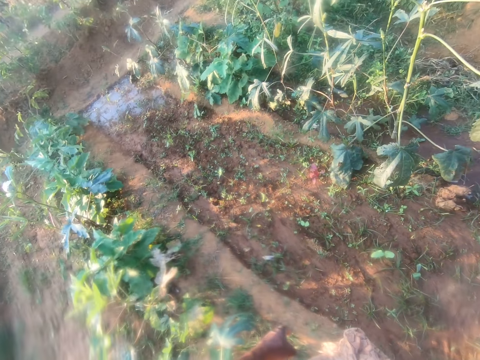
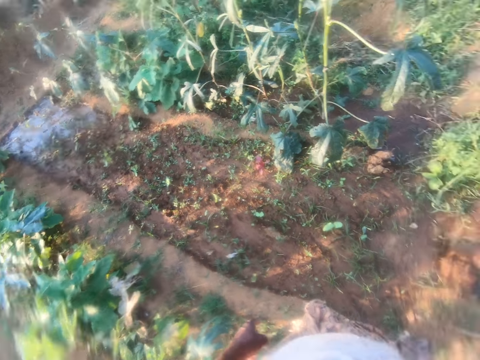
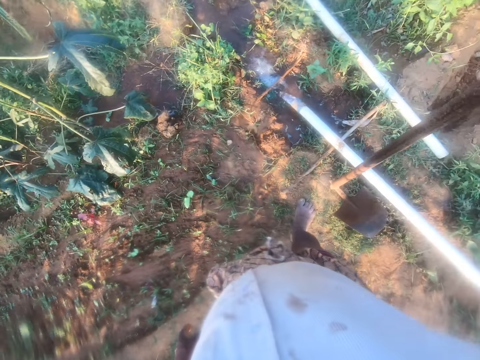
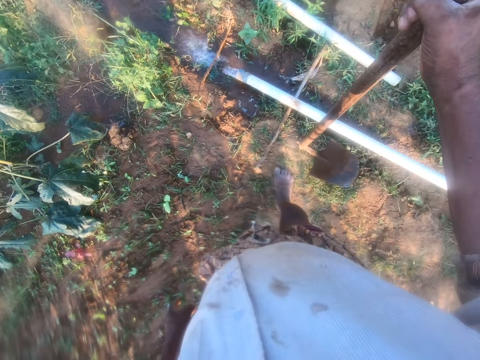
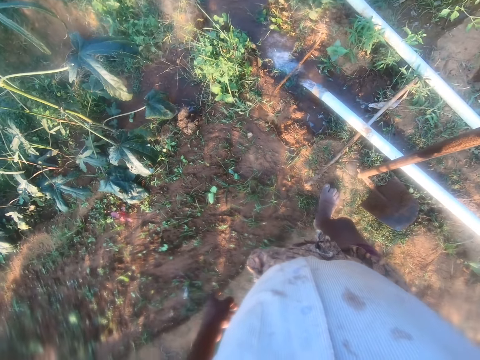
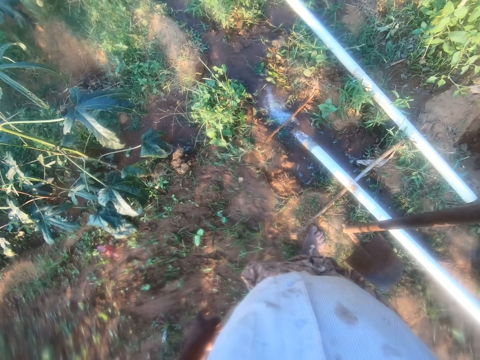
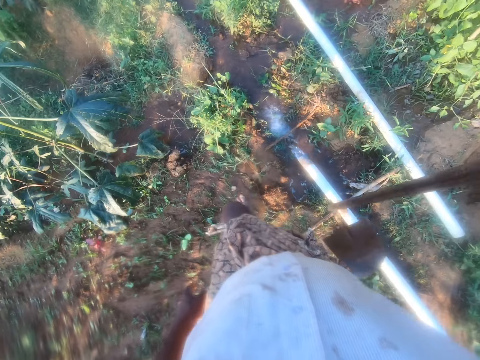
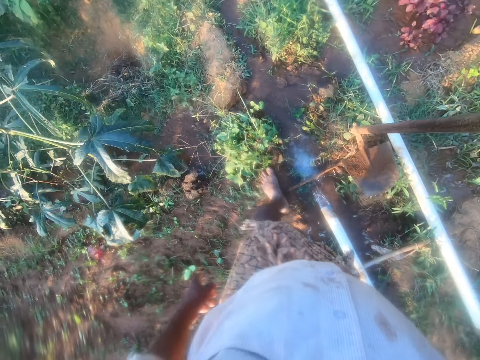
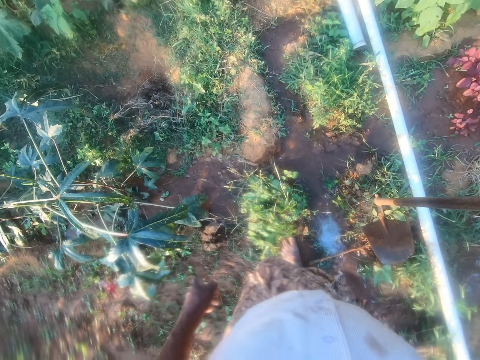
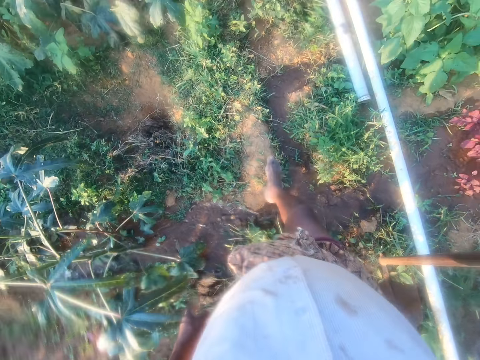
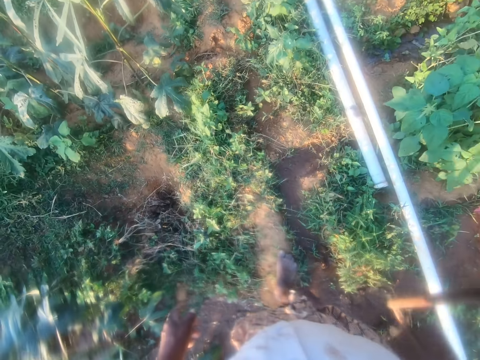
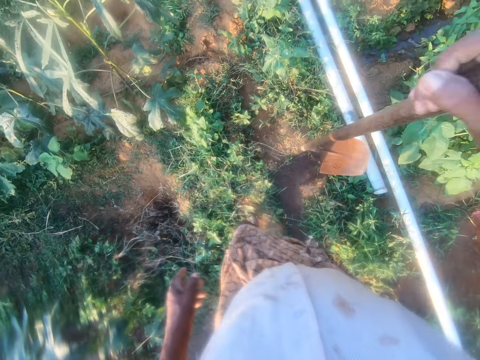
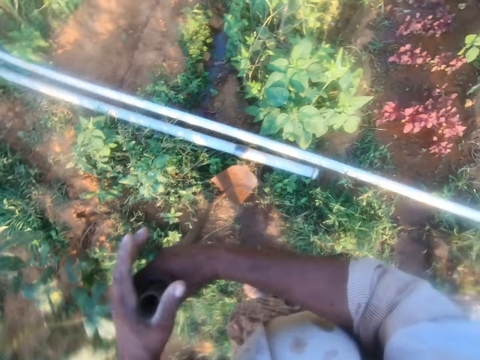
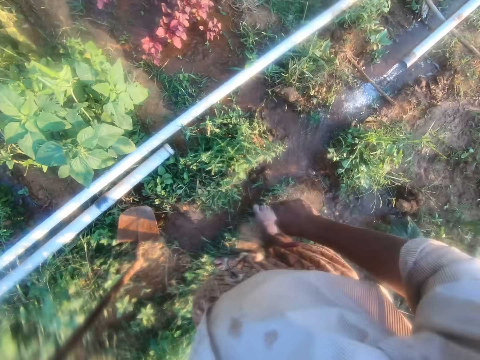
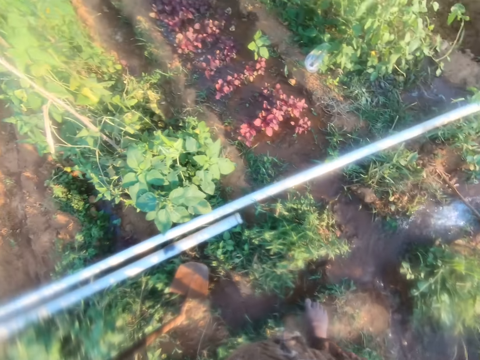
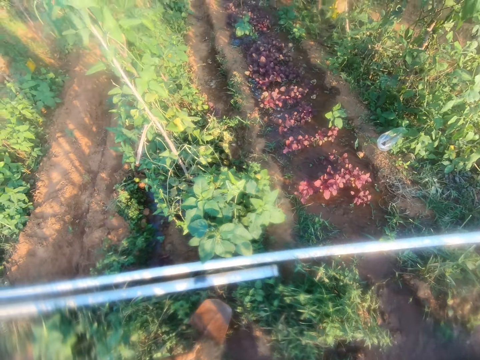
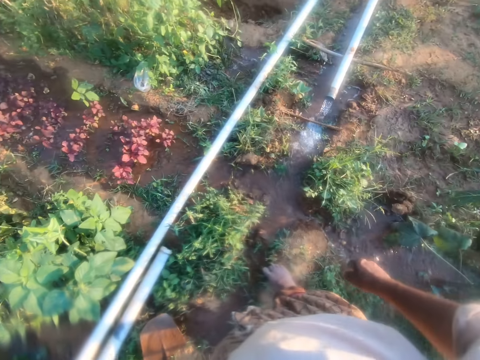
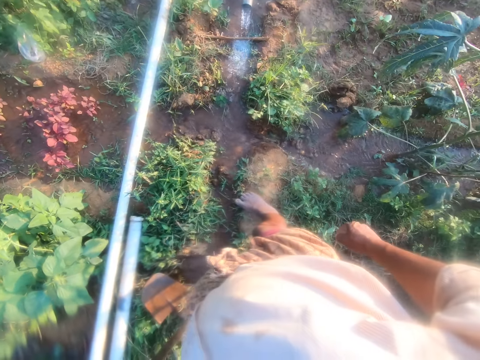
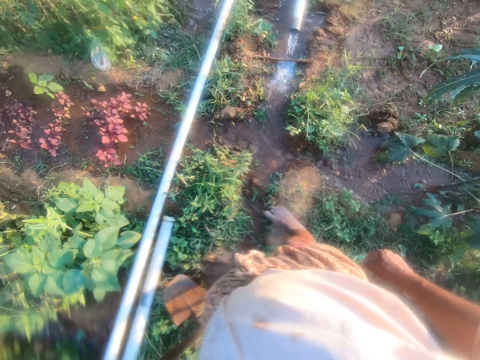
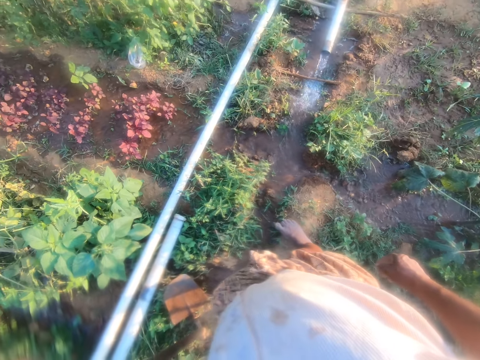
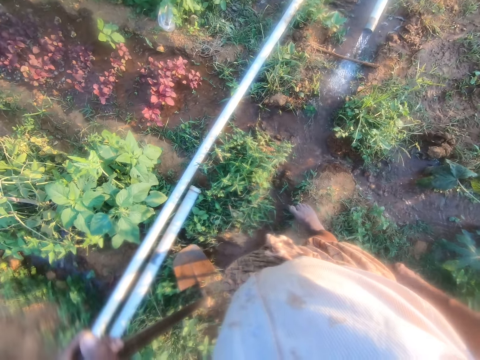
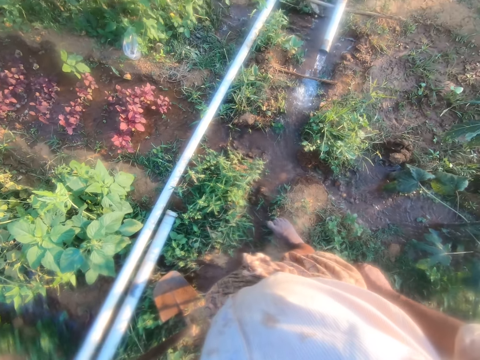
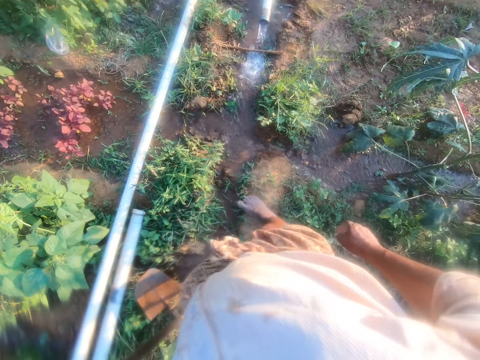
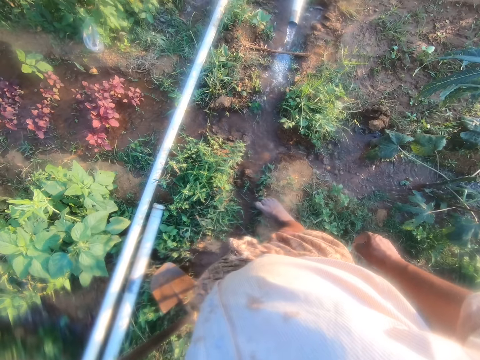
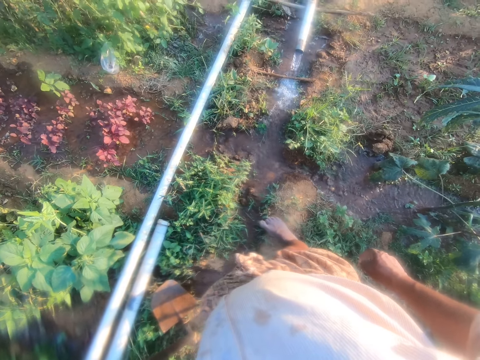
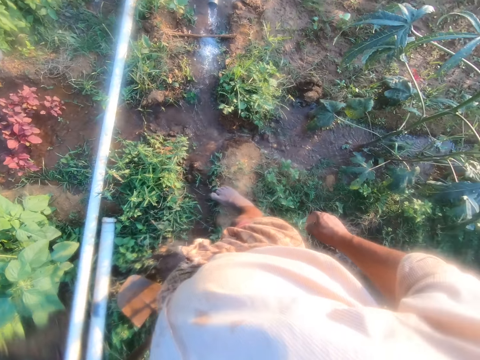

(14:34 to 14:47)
The camera wearer looks around. He looks down at a water pipe. He lifts a hoe and puts down the tip of the hoe. He walks around the compound. He lifts the hoe and puts down the tip of the hoe. He switches the handle of the hoe between his hands. He looks down at the water pipe. He looks around. He looks down at the water pipe. A man talks with his friend.

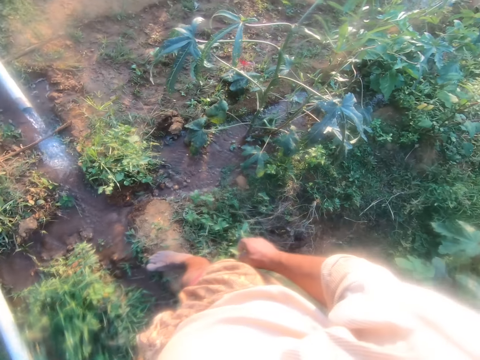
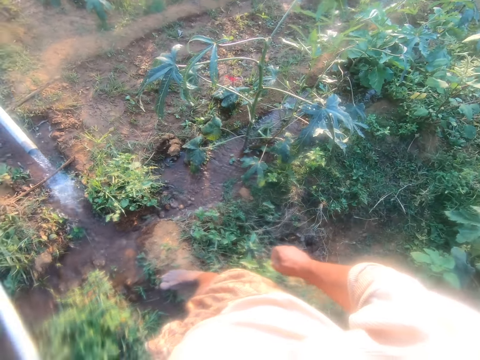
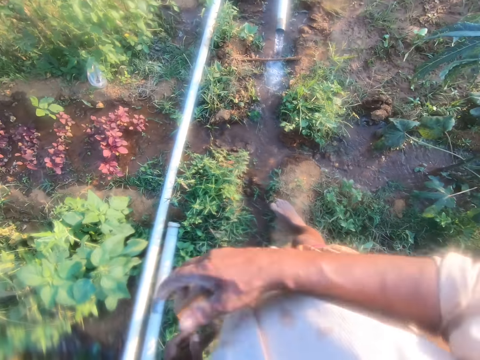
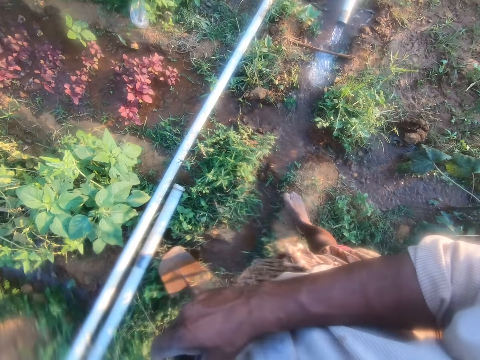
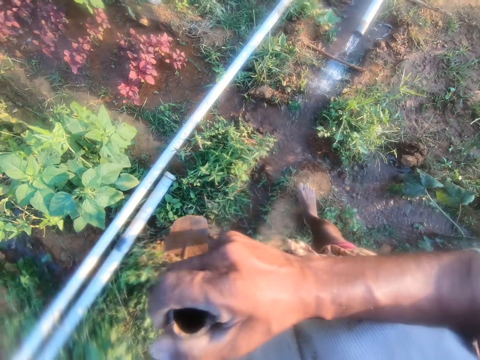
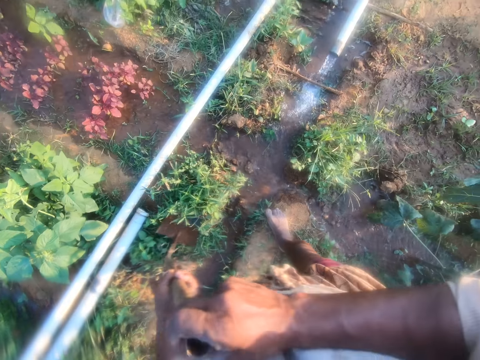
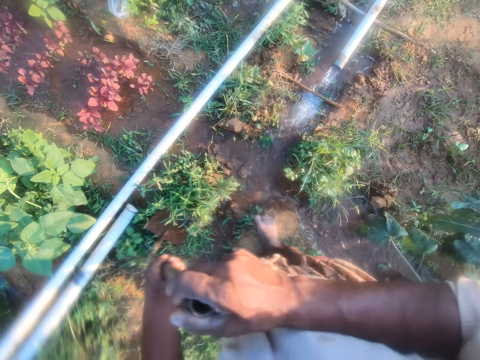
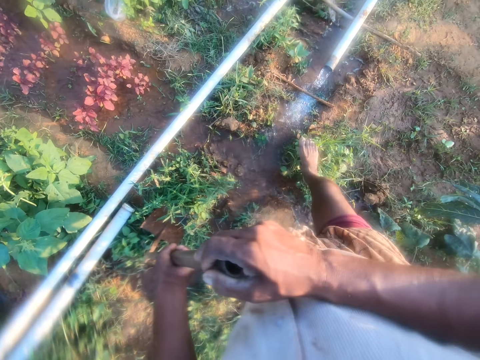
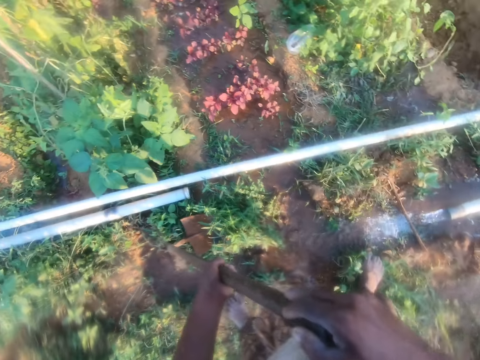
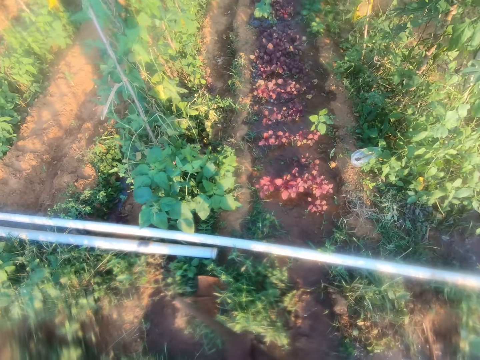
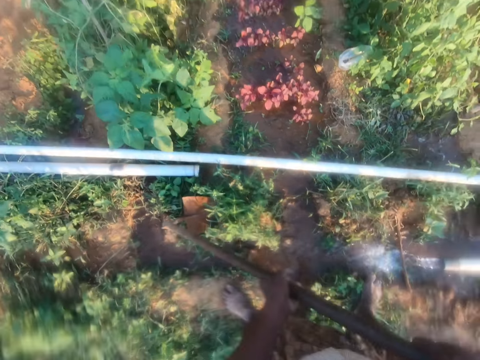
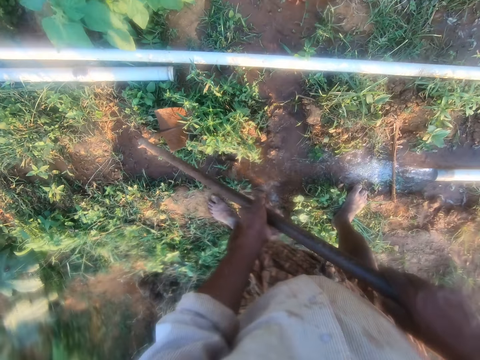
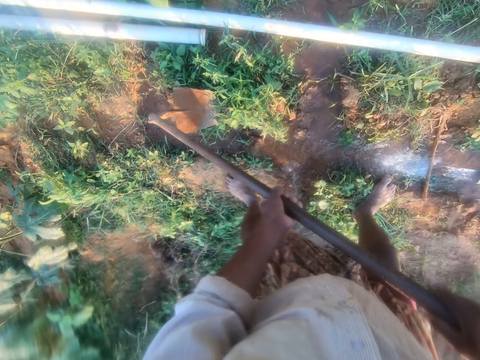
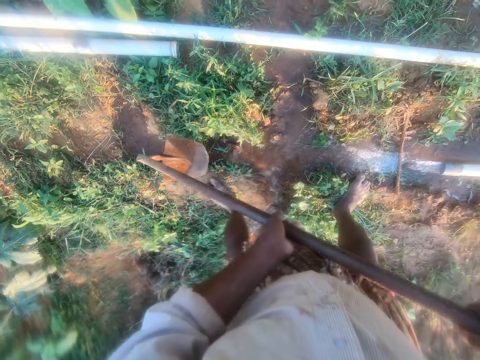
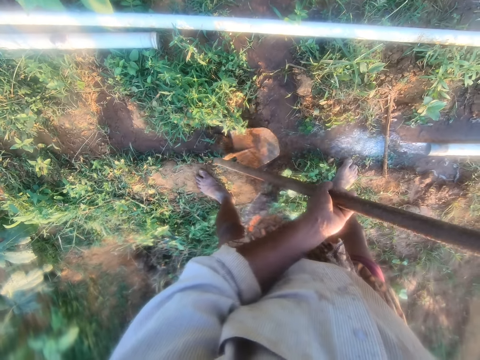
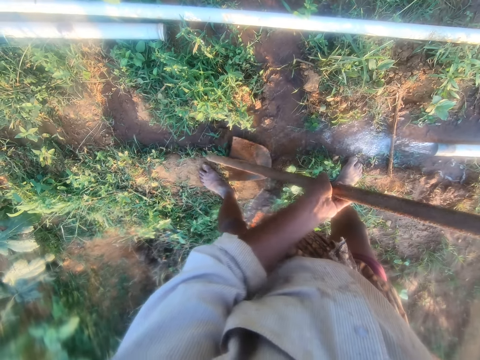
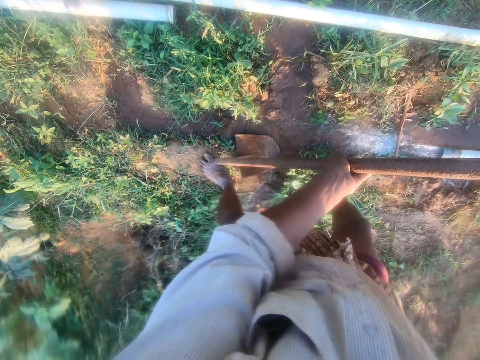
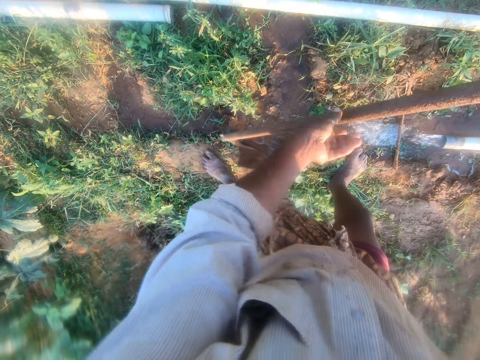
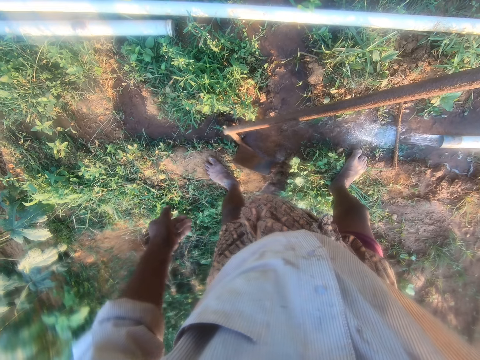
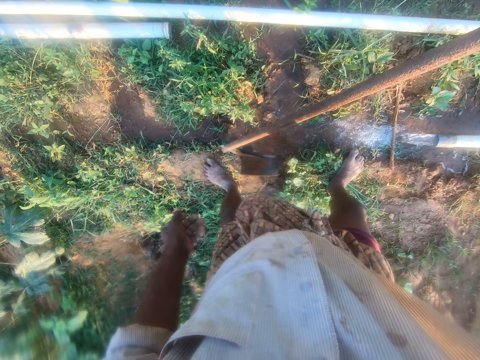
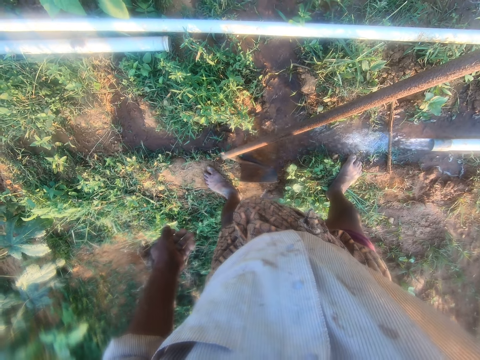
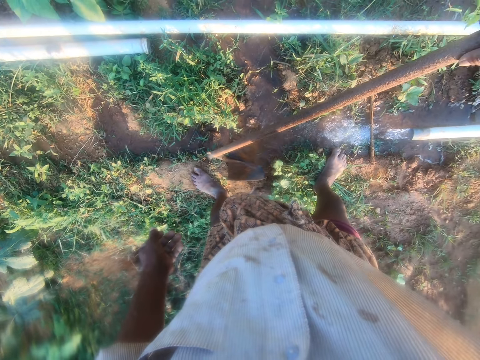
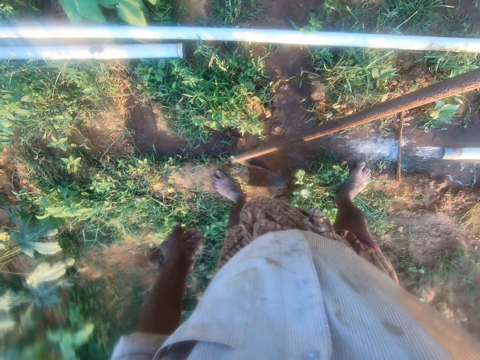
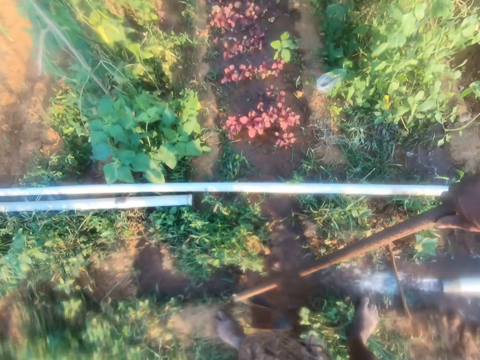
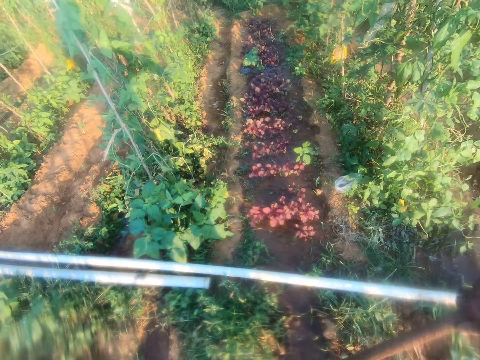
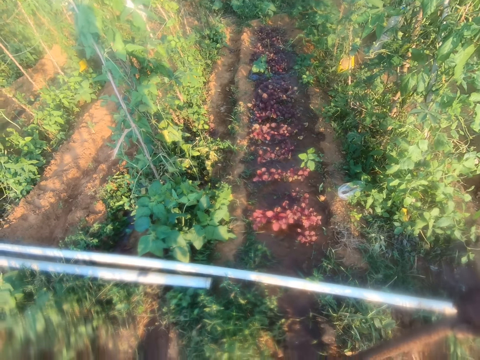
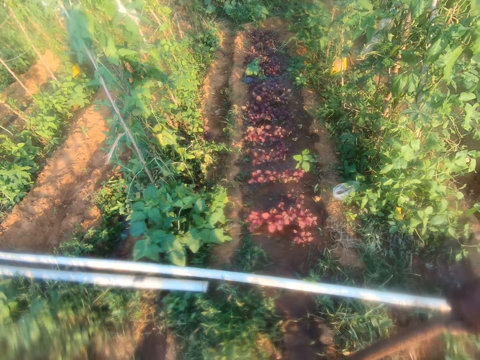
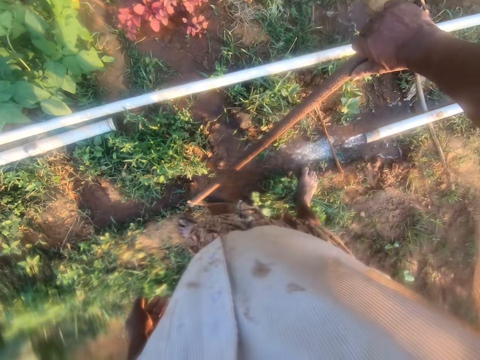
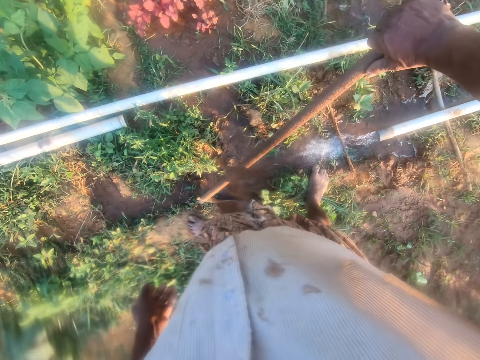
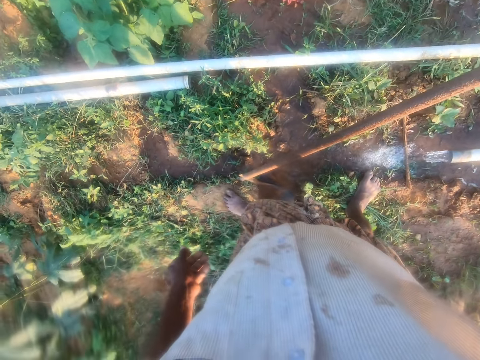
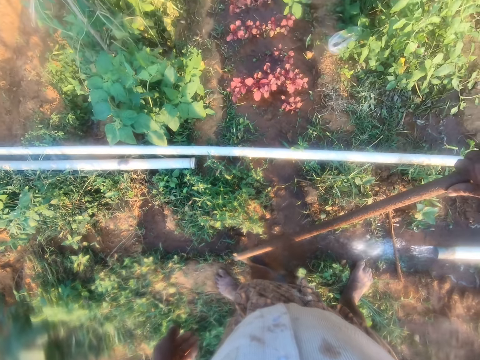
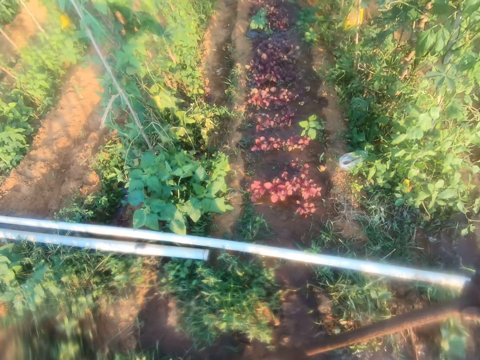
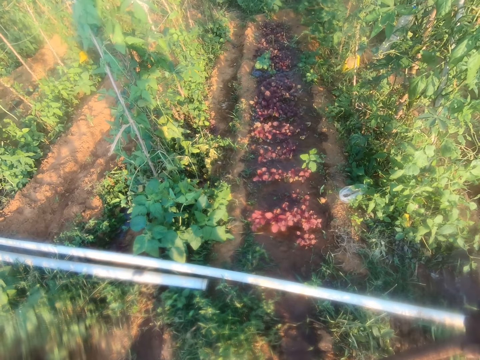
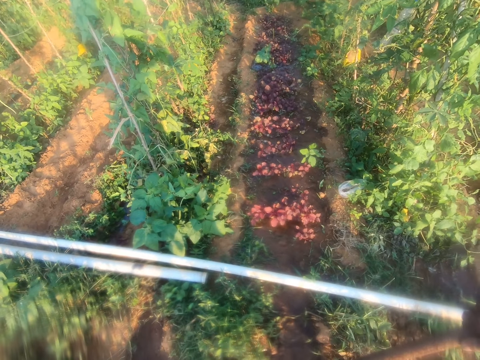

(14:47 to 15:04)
The camera wearer looks around. They hold the handle of a hoe. They move the hoe. They move the hoe again. They walk sideways. They look at a trench. They lift the hoe. They hold the hoe. They block water with the hoe. They release the handle of the hoe. They look at water on the trench. They look down at a water pipe. A man talks with his friend. The camera wearer looks around.
